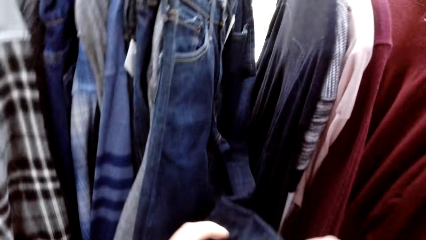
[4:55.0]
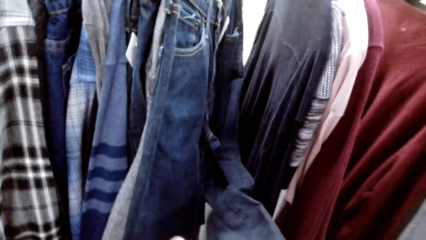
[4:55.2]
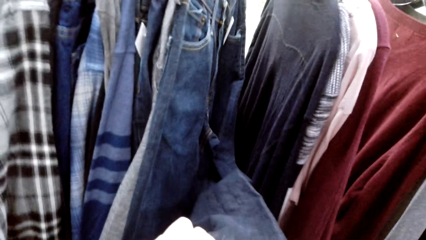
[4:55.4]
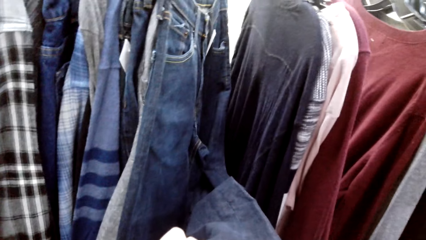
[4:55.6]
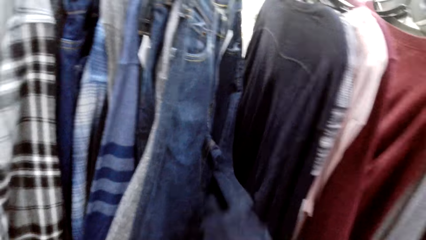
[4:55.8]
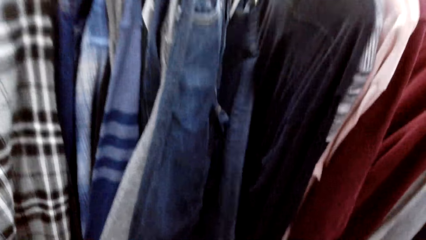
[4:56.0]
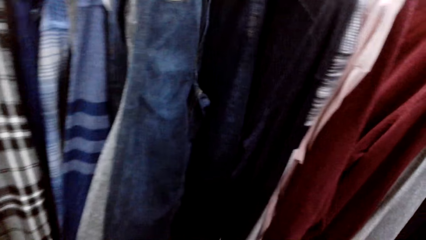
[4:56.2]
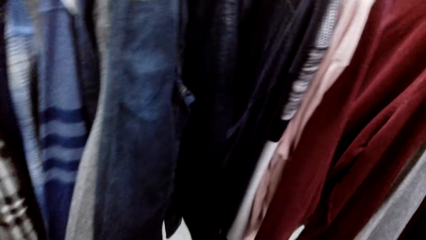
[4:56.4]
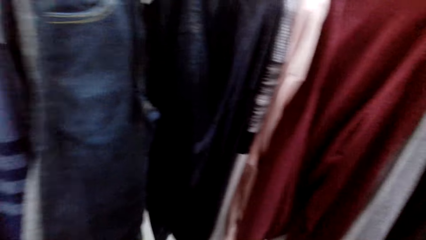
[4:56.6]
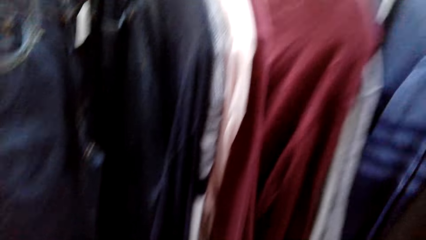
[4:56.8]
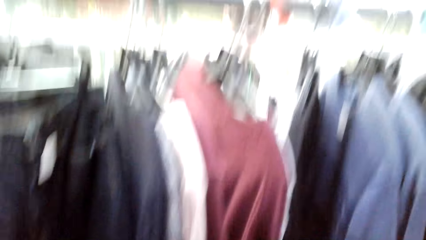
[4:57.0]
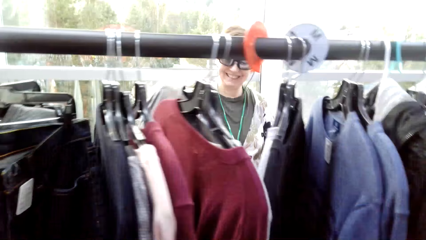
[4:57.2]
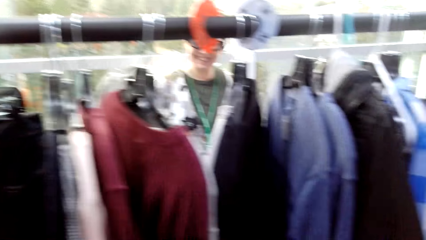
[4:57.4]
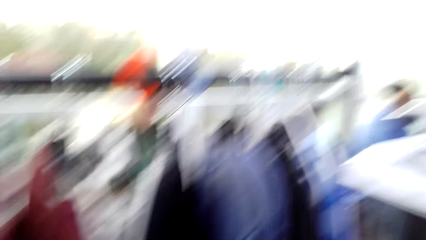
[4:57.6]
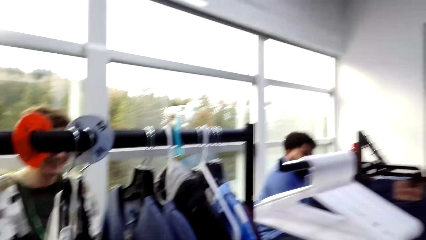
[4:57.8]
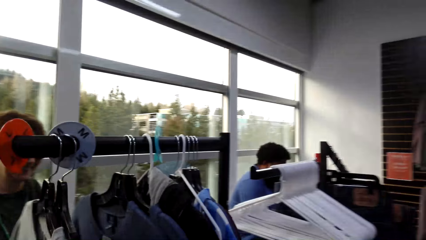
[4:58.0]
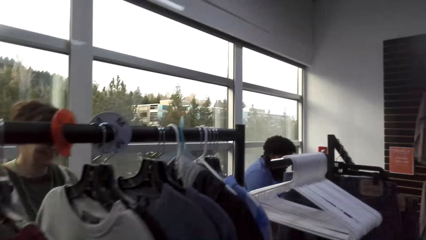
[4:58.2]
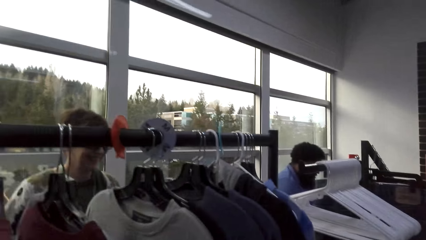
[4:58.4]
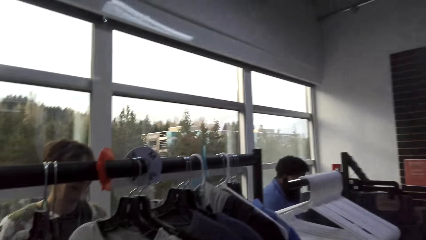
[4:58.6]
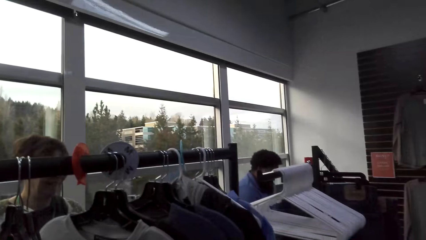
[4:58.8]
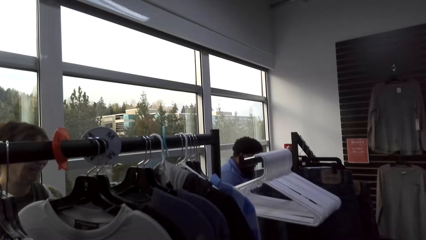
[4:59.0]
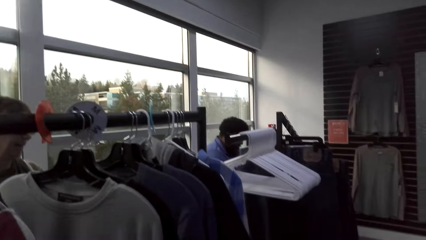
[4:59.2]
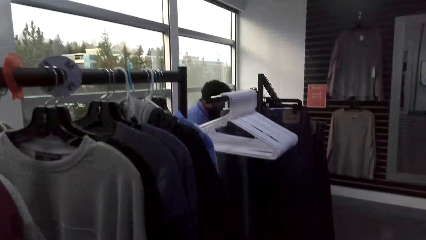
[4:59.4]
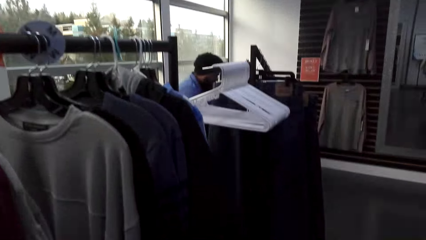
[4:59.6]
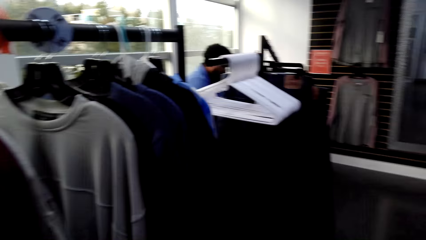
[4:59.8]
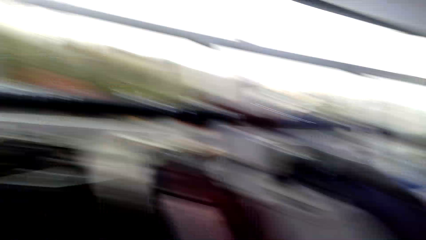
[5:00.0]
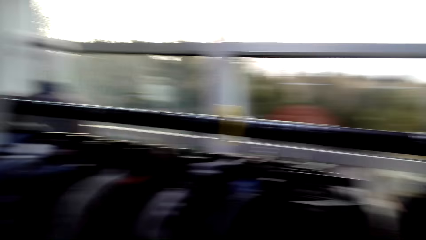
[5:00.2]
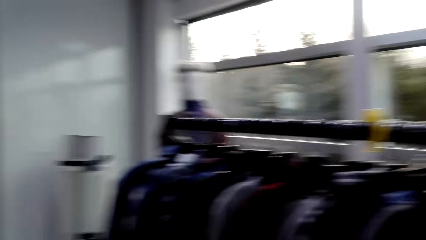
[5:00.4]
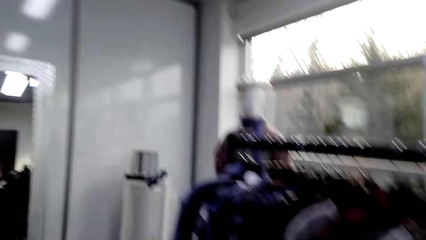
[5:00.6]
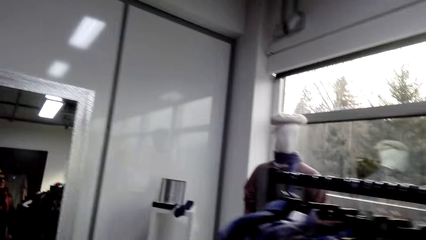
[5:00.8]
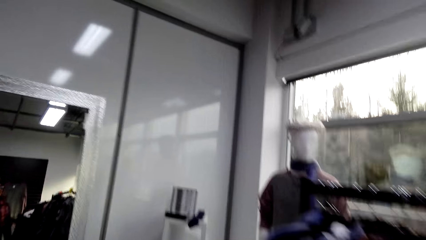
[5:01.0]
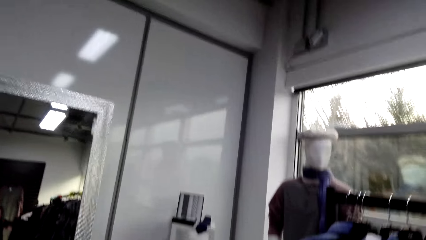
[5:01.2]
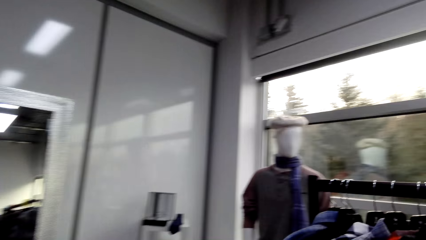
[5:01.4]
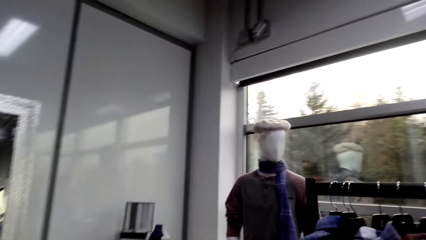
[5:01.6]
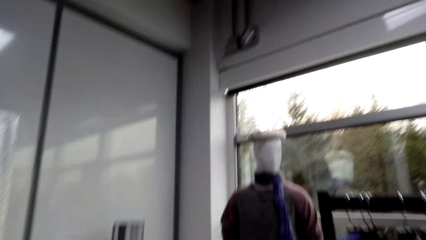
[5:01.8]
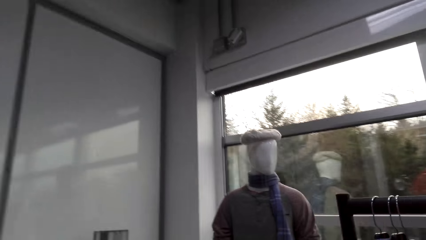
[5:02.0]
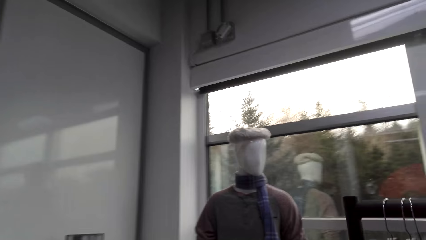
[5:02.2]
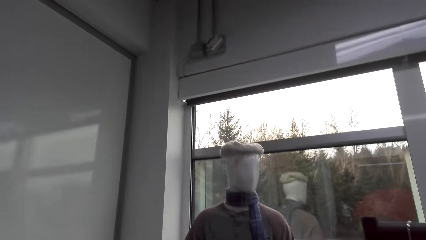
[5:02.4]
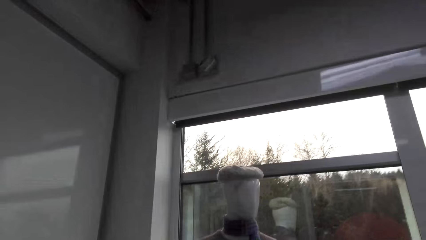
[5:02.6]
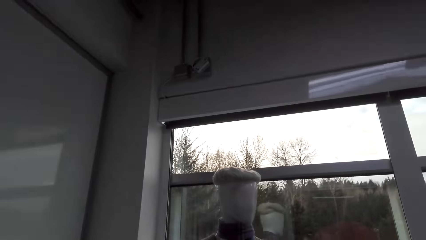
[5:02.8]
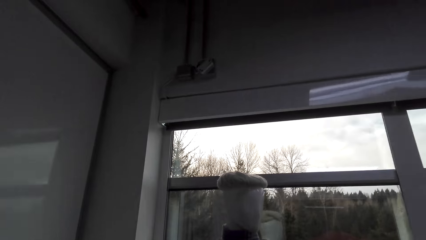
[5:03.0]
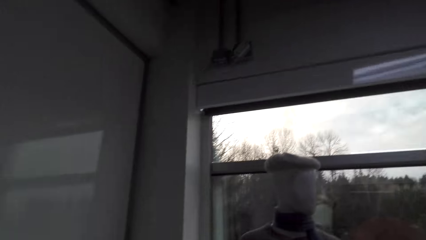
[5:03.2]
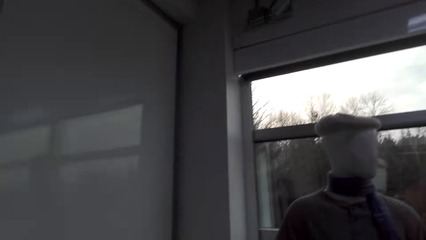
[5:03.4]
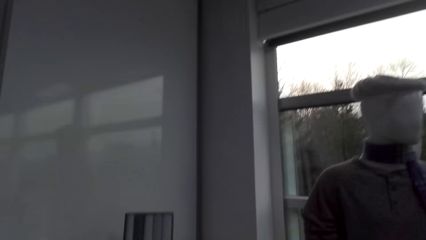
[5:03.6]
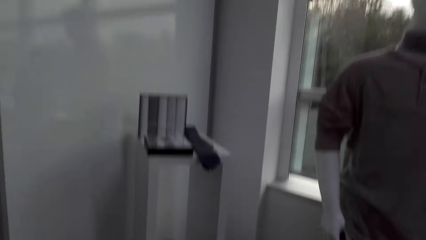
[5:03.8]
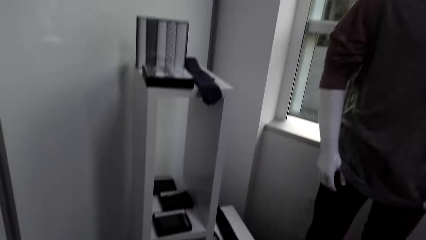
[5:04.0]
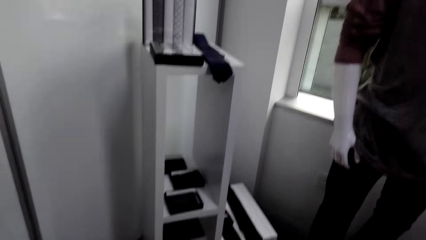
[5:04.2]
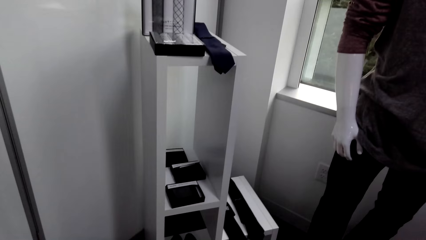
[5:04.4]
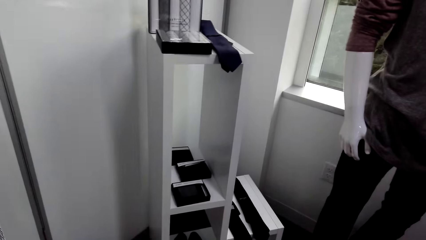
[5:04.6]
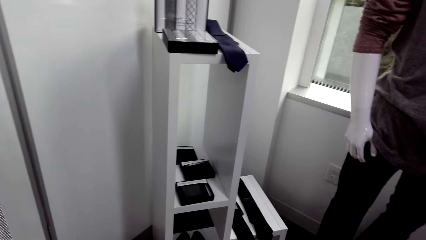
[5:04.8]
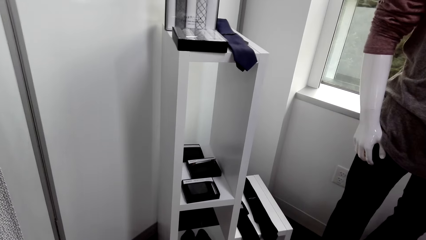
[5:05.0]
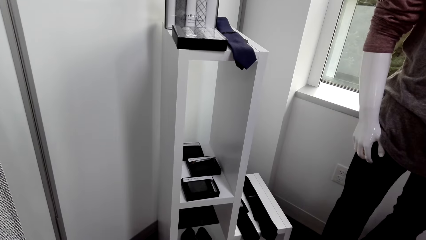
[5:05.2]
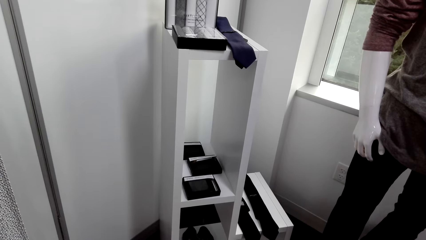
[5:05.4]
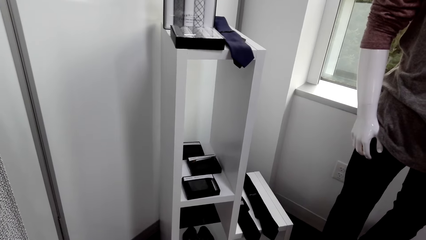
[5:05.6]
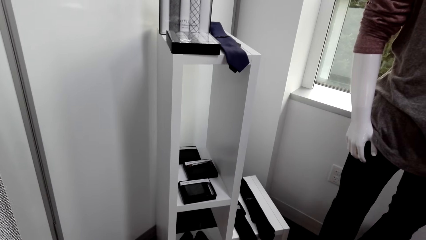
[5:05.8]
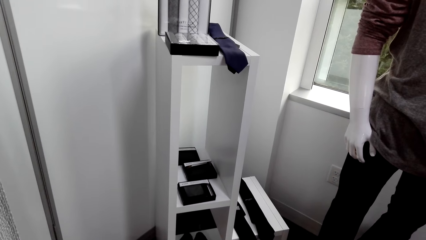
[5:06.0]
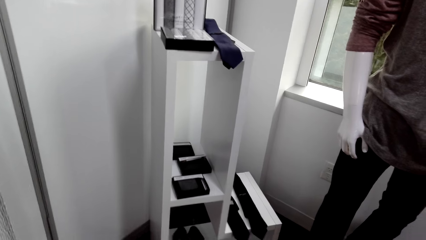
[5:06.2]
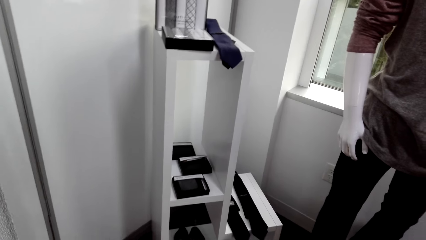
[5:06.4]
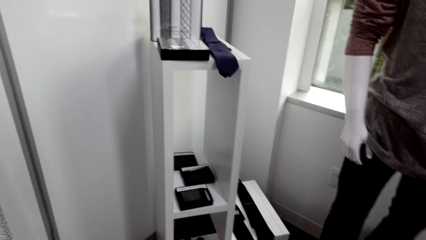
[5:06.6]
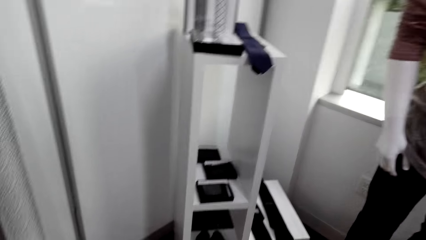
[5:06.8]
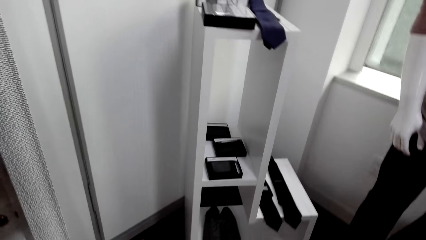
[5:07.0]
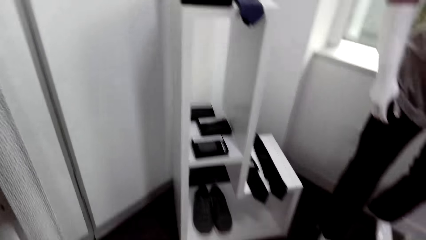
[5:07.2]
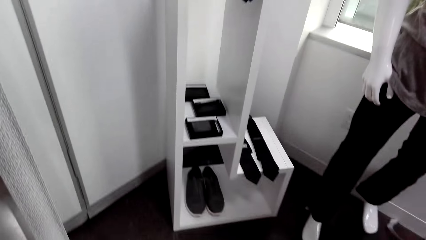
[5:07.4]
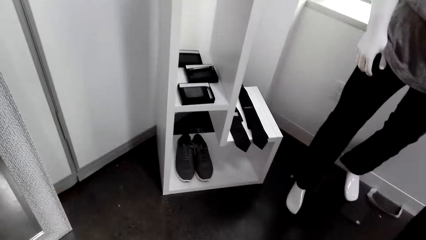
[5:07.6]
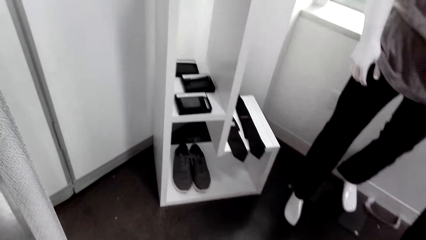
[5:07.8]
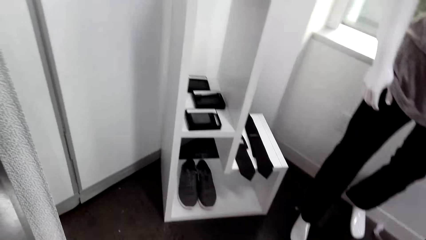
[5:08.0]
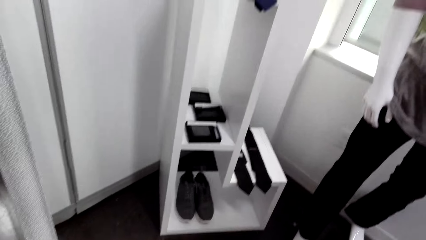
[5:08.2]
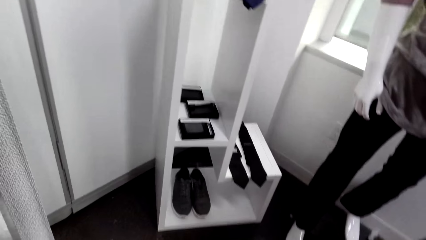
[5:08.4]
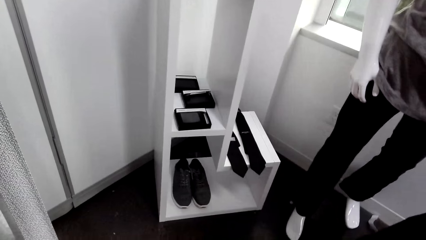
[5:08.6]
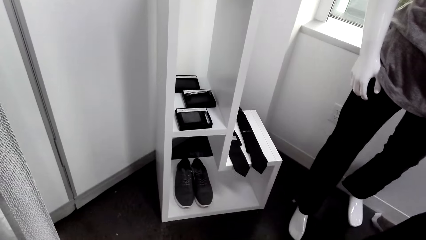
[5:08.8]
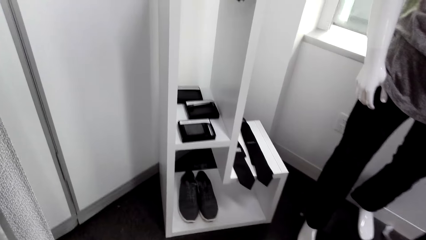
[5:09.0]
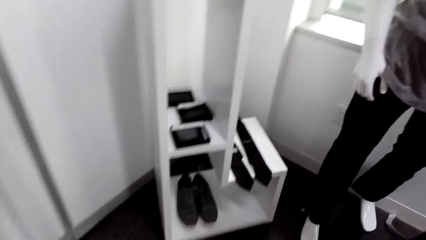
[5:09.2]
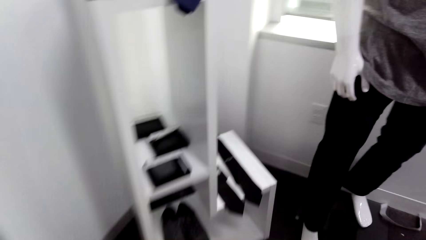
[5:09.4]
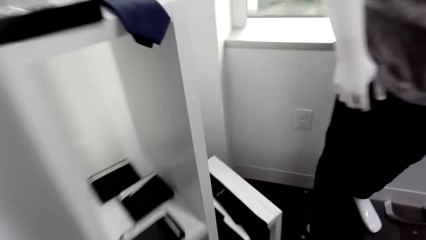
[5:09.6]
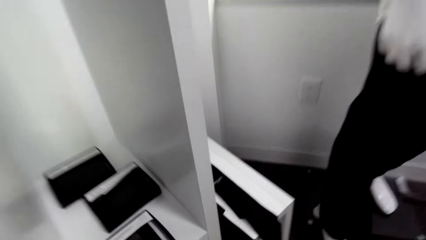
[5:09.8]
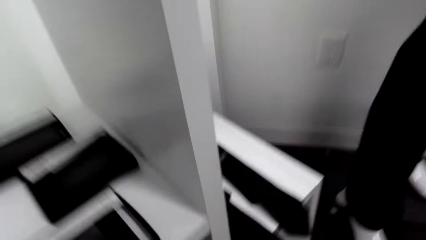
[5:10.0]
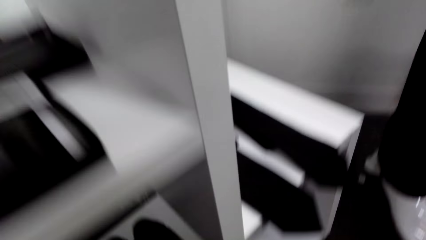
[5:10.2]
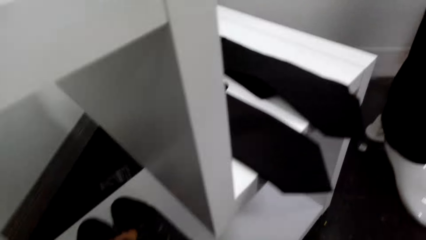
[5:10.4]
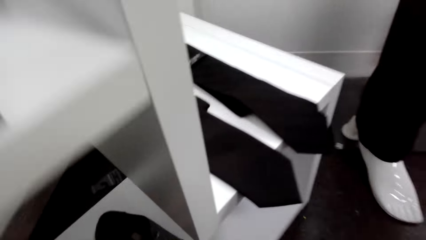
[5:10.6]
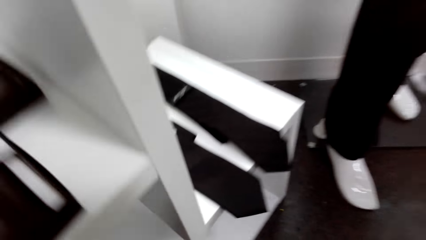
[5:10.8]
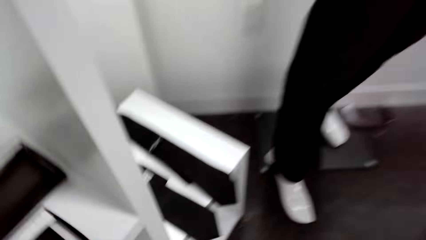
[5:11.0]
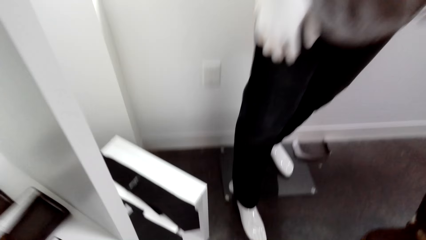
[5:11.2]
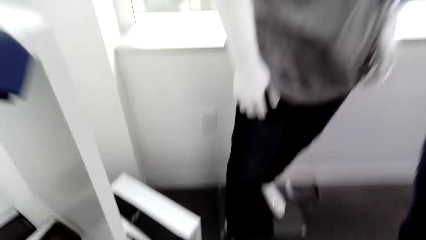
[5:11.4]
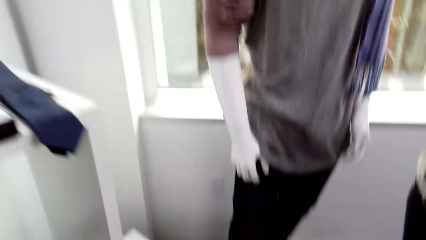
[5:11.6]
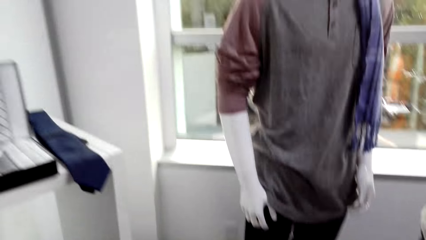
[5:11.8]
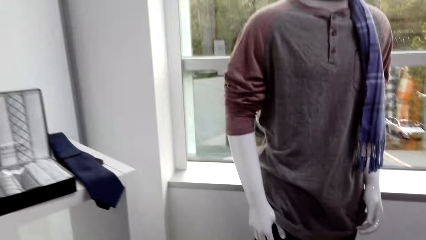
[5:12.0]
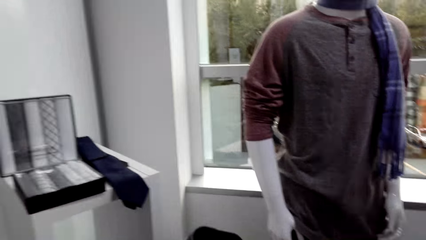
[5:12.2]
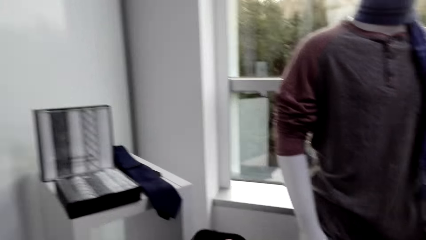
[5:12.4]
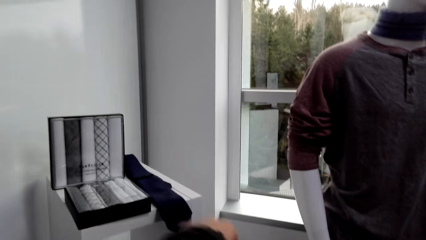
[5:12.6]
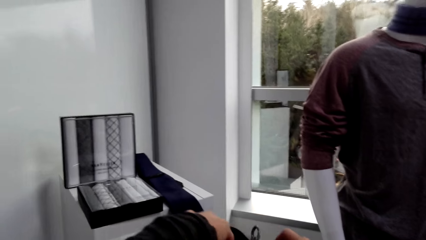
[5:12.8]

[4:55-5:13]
The camera wearer lowers a trouser, removes their hand from the trouser and moves around. They move around again. They pick up shoes.
